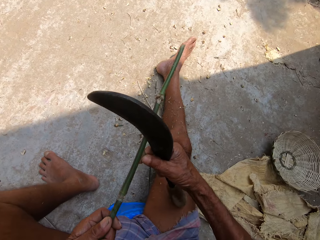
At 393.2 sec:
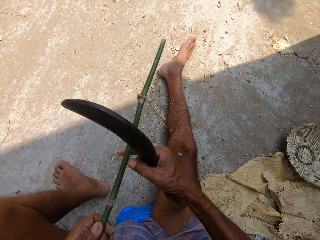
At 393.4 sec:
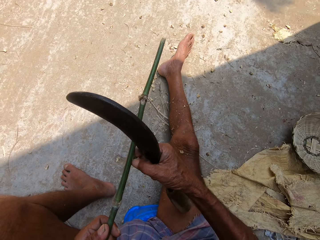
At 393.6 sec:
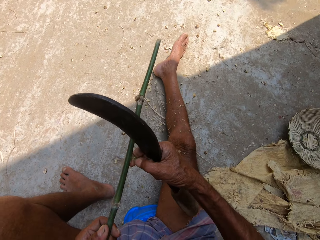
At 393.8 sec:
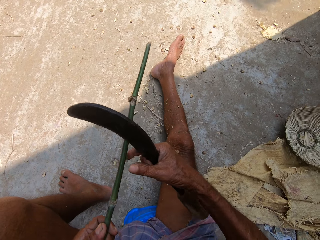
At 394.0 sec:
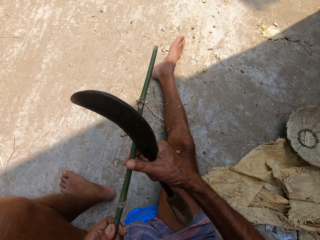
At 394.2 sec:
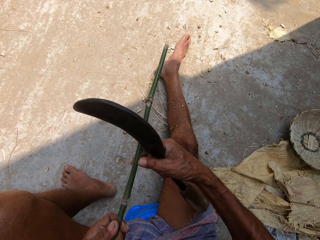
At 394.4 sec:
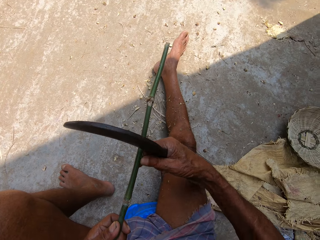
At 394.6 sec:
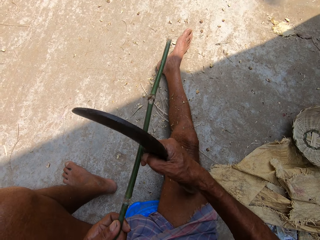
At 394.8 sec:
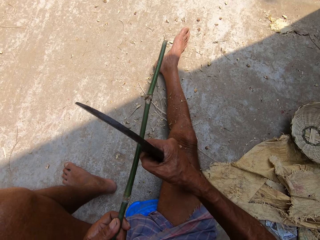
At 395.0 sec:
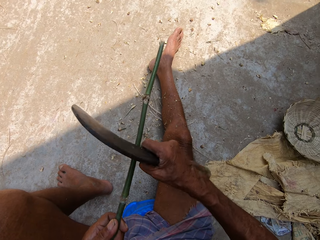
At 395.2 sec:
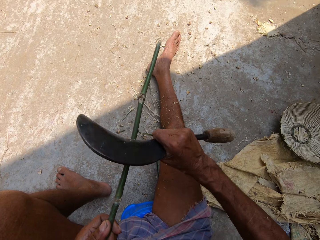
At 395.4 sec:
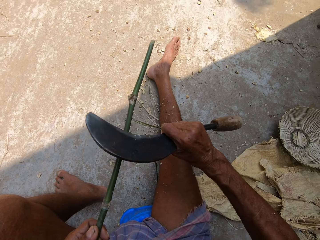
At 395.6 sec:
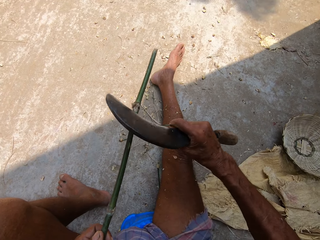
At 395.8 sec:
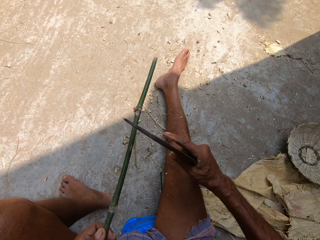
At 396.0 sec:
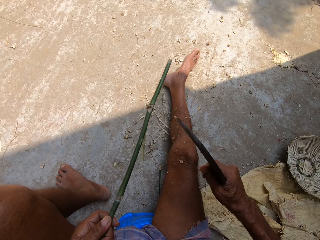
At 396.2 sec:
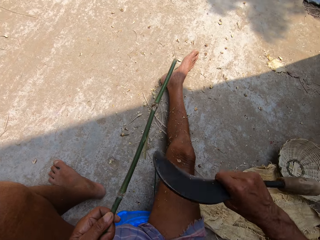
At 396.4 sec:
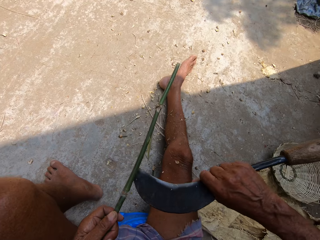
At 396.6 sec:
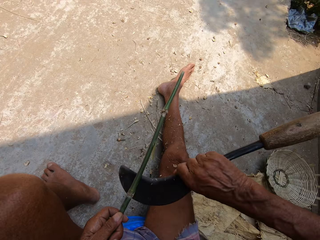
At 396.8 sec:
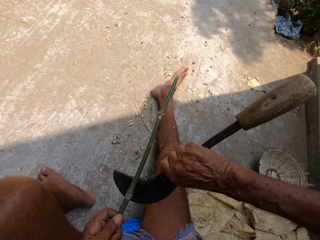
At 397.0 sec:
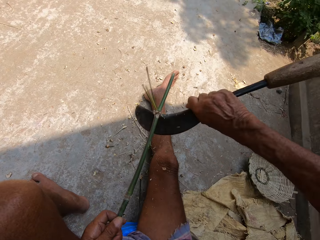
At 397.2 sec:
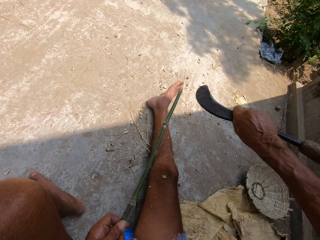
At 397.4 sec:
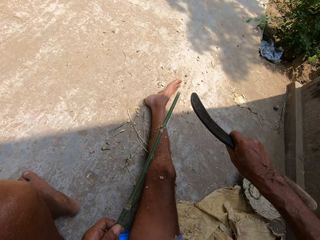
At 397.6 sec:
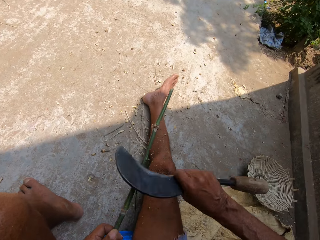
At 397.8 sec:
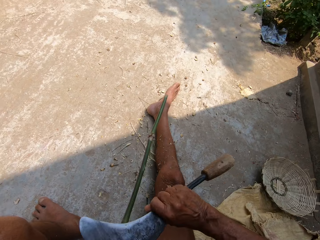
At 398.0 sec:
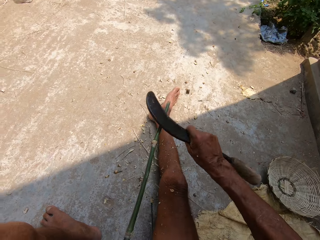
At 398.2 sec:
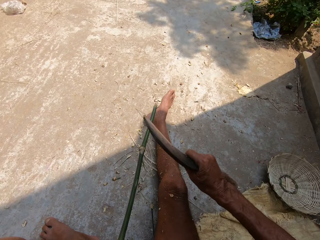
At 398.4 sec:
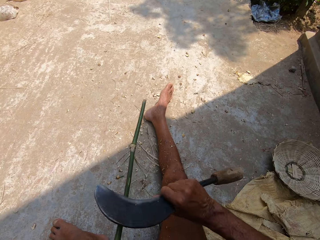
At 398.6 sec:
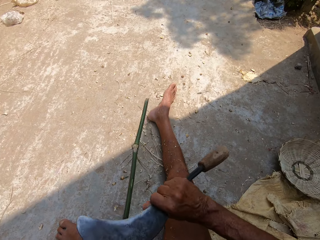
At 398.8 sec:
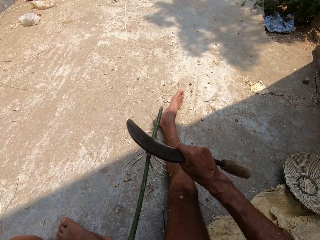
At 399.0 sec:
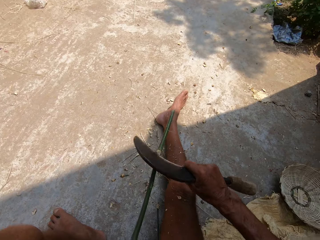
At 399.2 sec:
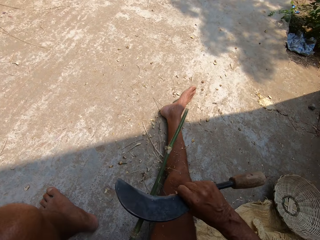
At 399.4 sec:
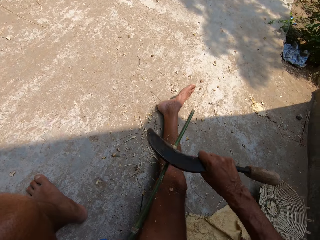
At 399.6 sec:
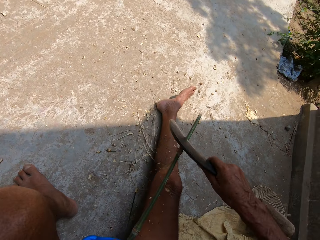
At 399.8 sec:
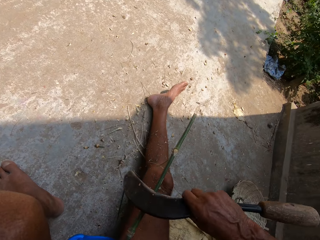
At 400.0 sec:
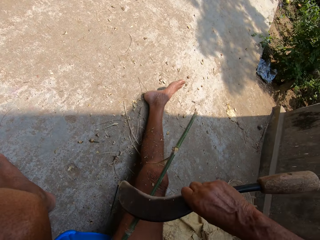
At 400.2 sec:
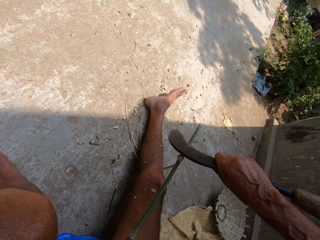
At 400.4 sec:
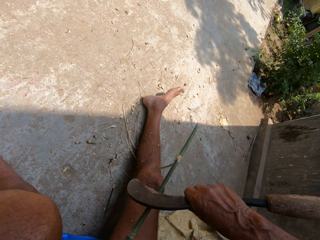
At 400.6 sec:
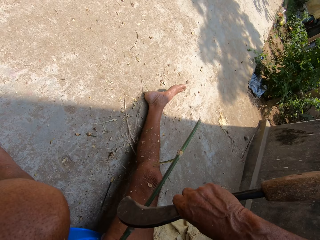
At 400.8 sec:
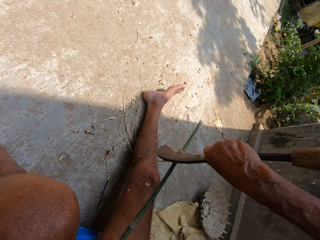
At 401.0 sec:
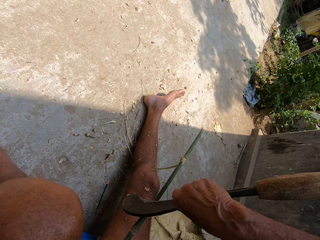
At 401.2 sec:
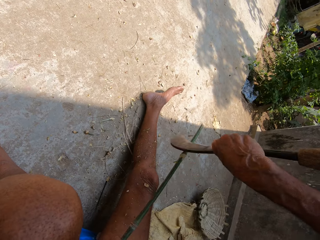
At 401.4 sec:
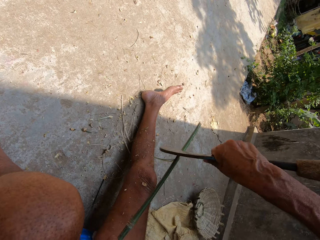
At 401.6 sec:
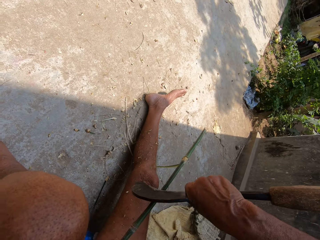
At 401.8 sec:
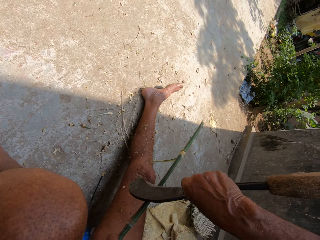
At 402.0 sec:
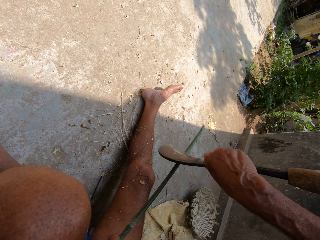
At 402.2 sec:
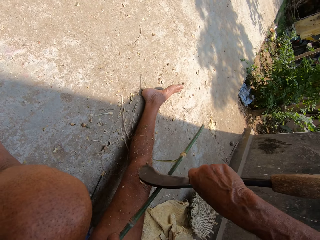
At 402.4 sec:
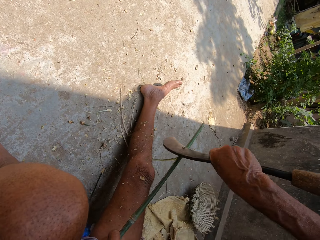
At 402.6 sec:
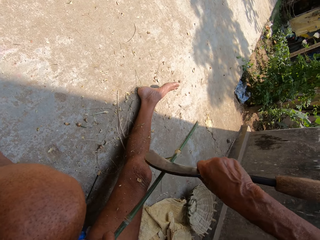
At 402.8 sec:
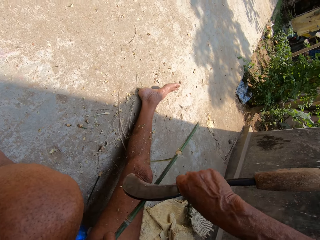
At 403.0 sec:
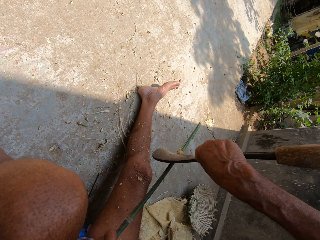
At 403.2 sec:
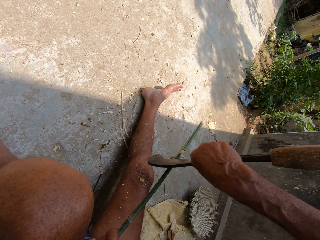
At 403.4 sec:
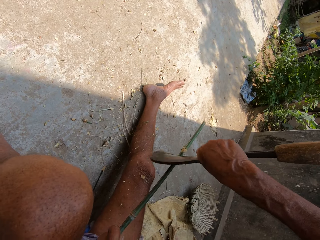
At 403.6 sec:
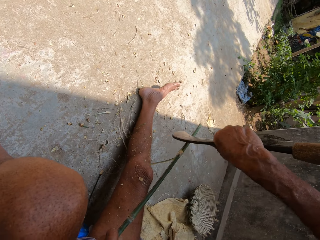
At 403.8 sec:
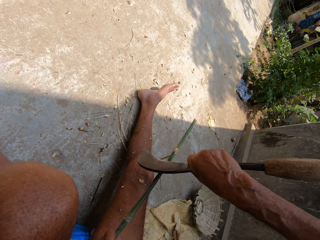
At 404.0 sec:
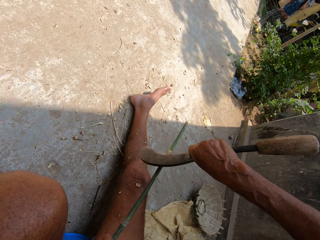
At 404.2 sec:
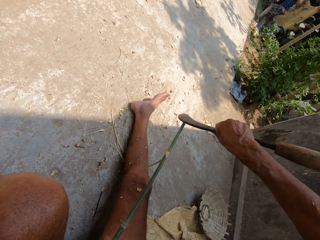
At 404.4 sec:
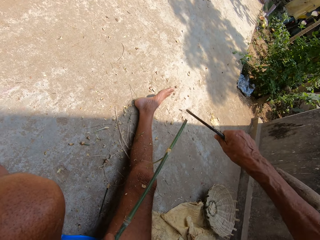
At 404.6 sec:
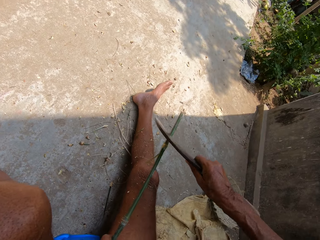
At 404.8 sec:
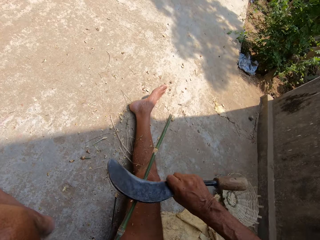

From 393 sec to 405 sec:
The camera wearer adjusts the wood. He pulls the wood coat with the right hand. He shaves the back of the bamboo stick with a sickle blade in his right hand.

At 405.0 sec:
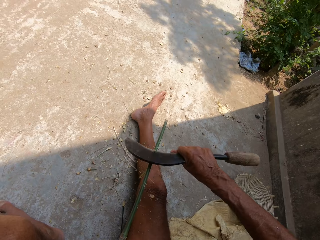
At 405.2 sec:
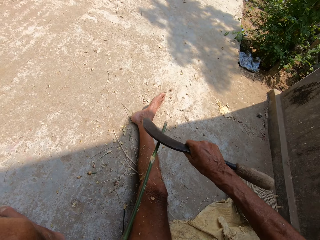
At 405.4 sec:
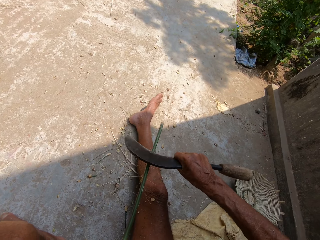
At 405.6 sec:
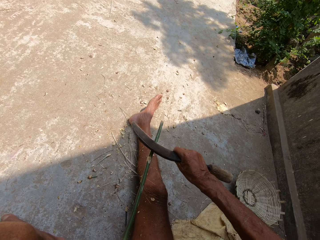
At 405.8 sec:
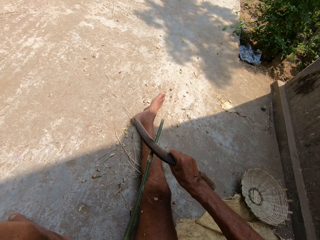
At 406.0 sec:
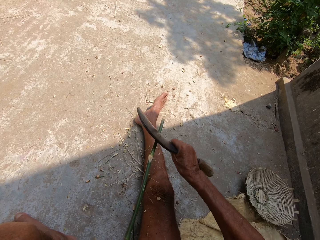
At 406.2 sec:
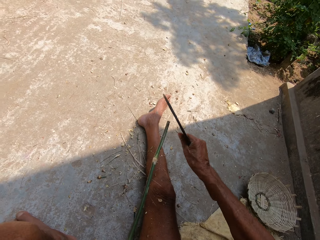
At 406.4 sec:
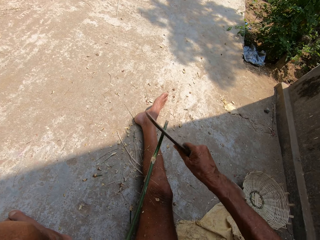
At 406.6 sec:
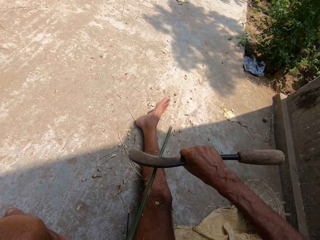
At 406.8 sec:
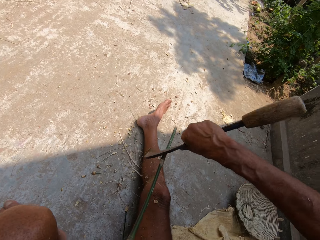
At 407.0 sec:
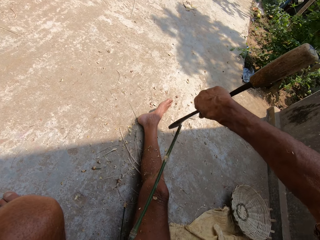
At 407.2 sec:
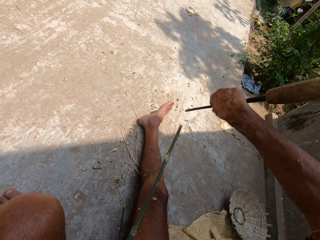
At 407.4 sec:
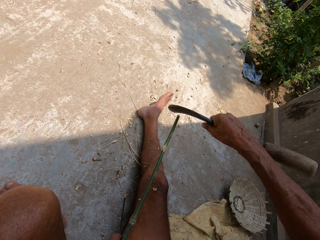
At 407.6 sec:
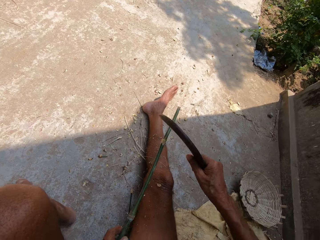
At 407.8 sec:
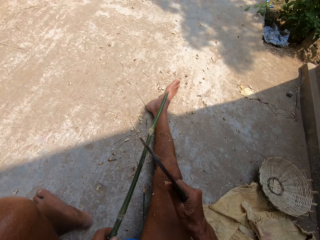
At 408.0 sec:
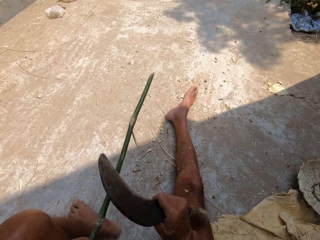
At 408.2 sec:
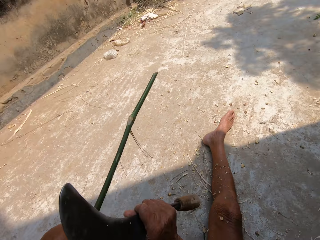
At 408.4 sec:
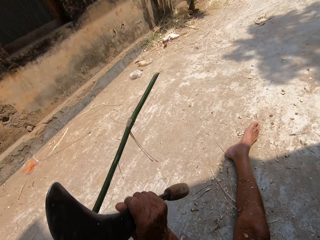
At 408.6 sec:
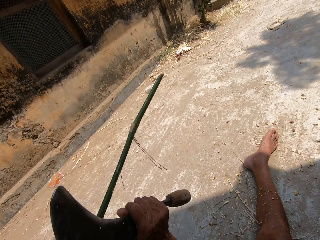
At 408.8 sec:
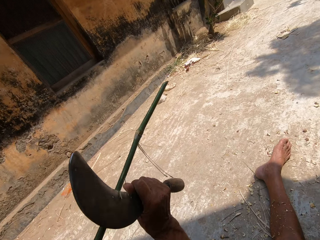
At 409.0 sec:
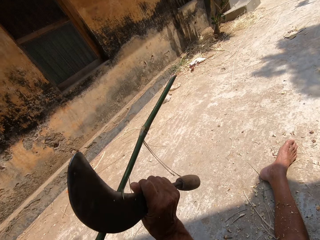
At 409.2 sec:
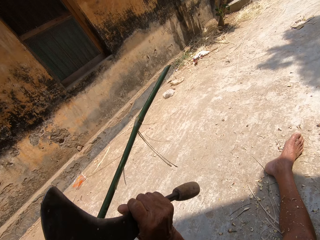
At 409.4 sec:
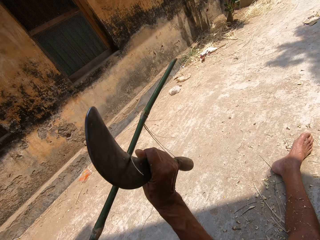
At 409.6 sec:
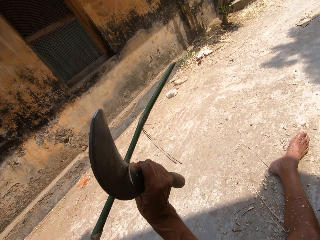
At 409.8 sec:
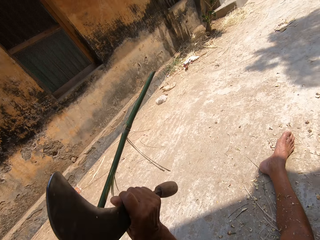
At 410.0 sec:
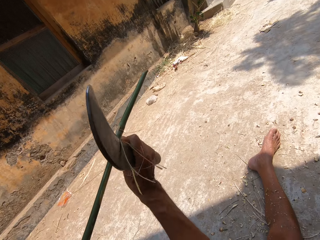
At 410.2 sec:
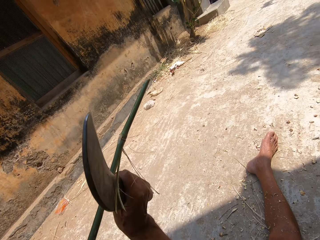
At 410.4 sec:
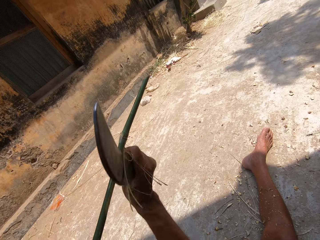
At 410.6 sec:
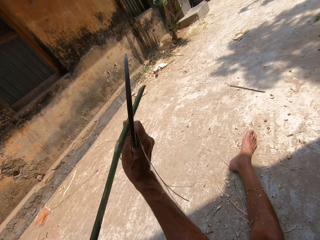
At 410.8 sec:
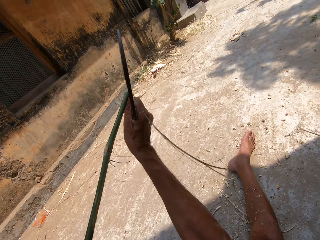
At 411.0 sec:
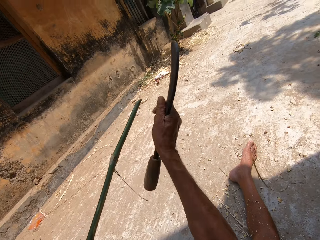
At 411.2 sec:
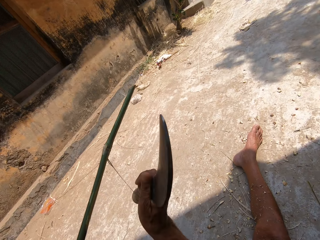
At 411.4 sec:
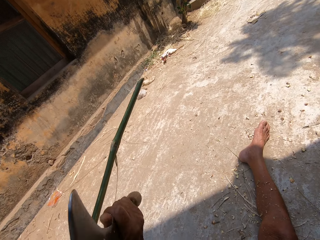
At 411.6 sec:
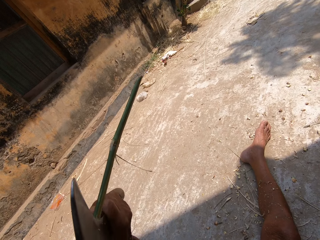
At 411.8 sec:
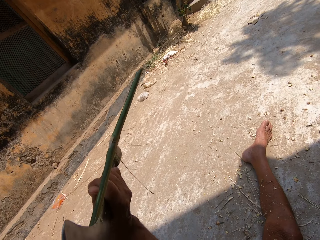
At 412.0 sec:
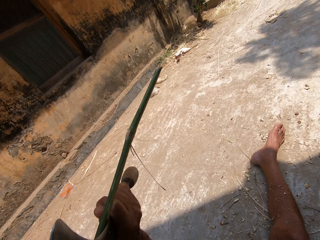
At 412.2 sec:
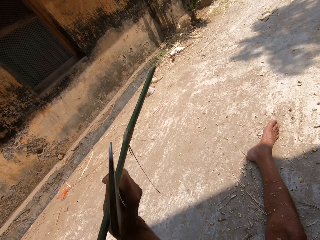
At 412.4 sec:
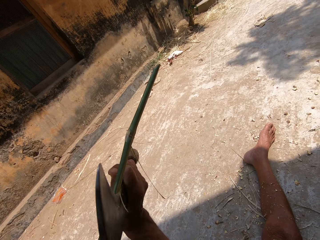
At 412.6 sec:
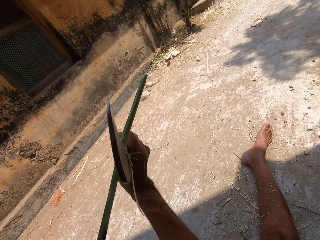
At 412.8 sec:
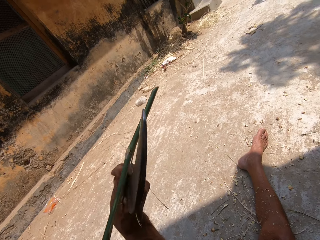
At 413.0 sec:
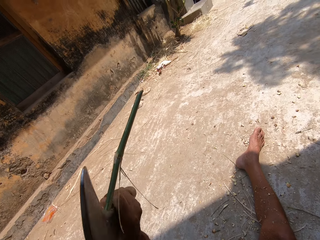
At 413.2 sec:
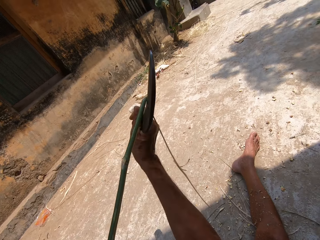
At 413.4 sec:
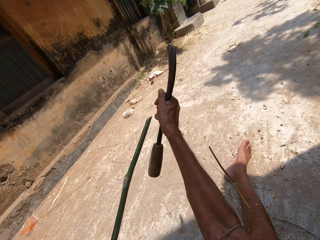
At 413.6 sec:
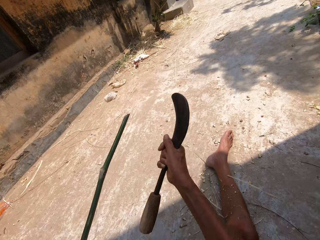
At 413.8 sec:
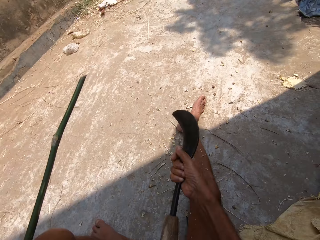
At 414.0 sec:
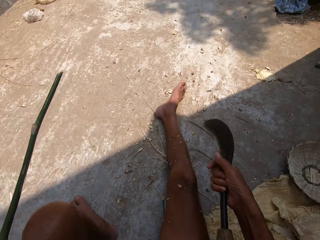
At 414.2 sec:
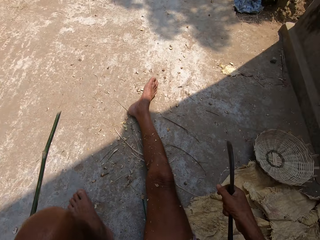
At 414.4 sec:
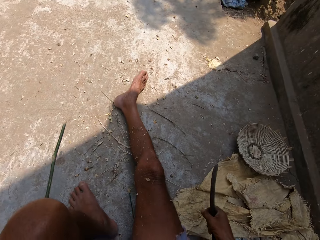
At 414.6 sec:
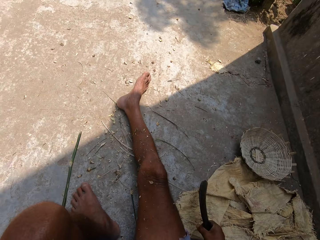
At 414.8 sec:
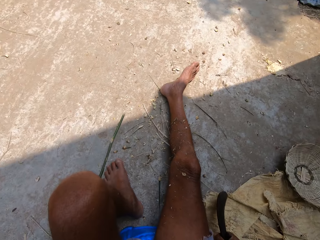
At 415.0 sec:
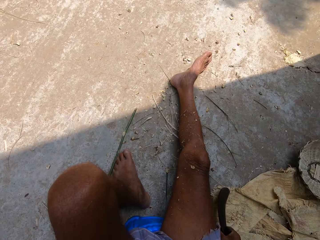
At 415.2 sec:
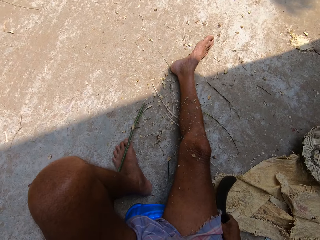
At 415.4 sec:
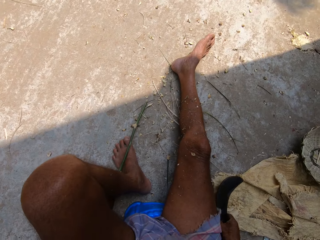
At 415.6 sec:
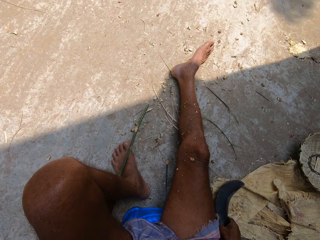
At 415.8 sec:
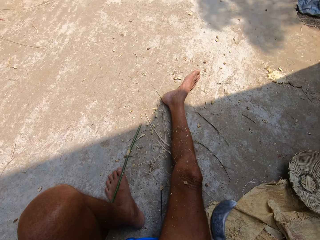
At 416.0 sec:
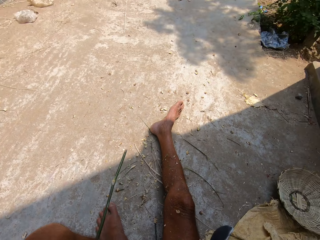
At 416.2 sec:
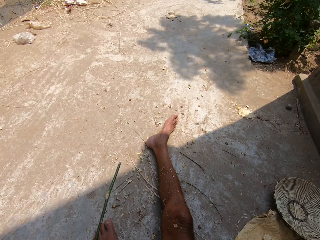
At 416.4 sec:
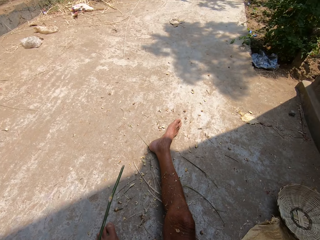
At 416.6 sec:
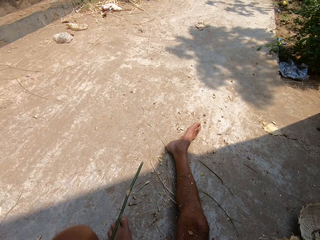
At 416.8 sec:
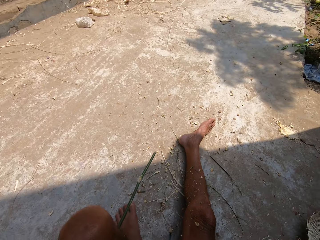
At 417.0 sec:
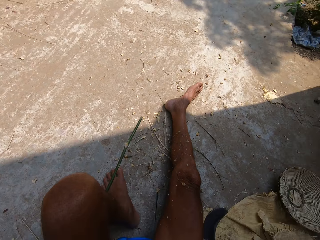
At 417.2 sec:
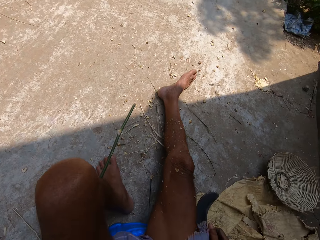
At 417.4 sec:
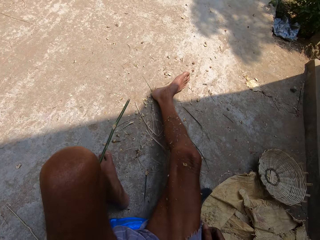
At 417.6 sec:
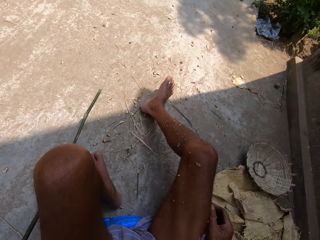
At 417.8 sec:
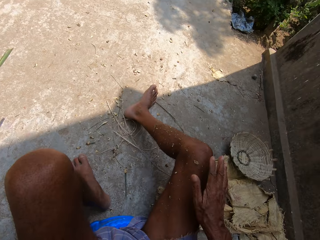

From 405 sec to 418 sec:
The camera wearer adjusts a wood. He carves the wood with a sickle. He puts the wood on the ground. He drops the sickle blade on the floor with his right hand.
